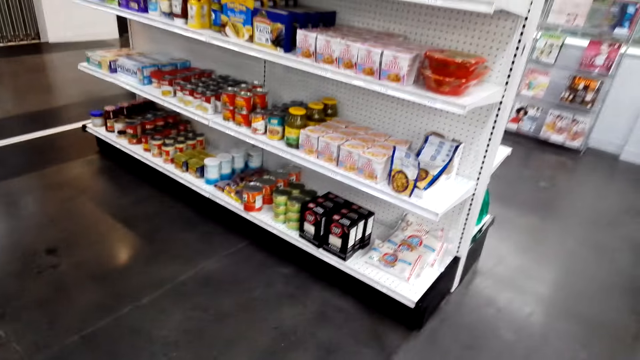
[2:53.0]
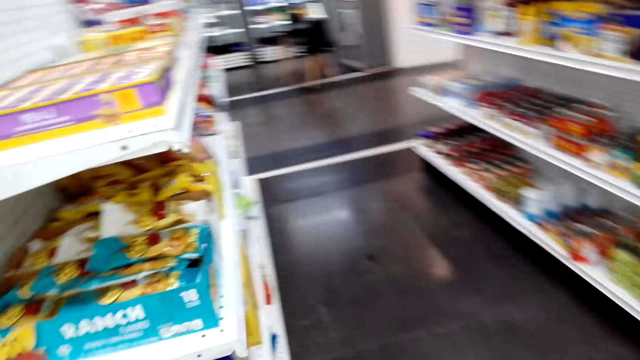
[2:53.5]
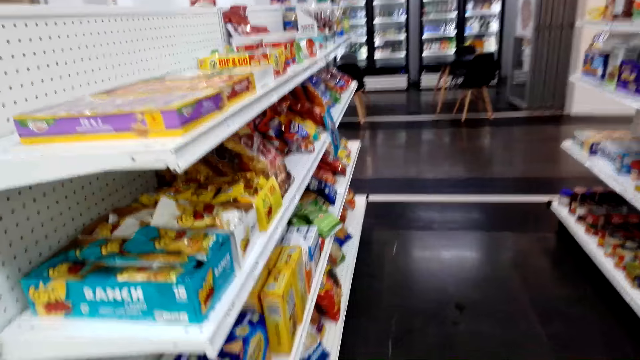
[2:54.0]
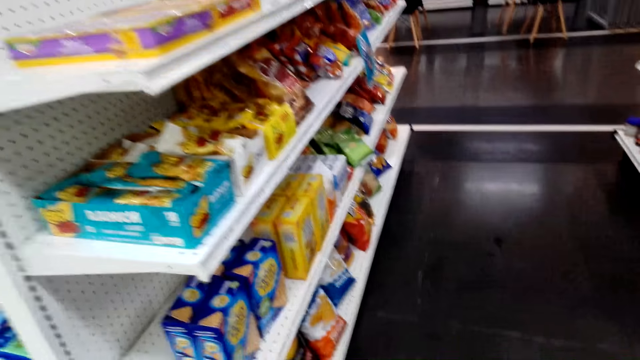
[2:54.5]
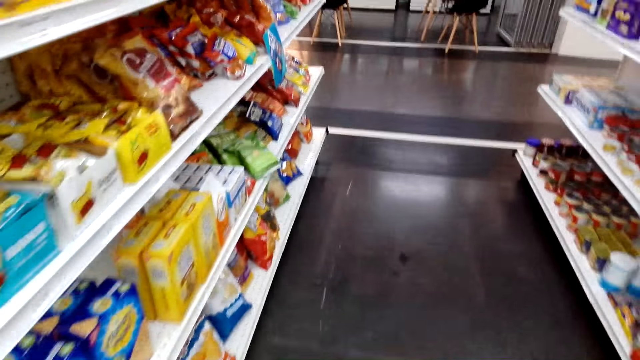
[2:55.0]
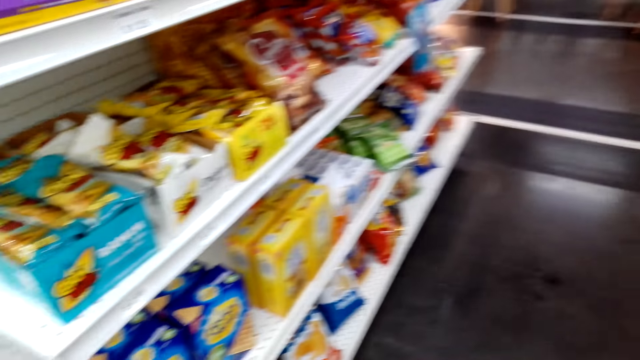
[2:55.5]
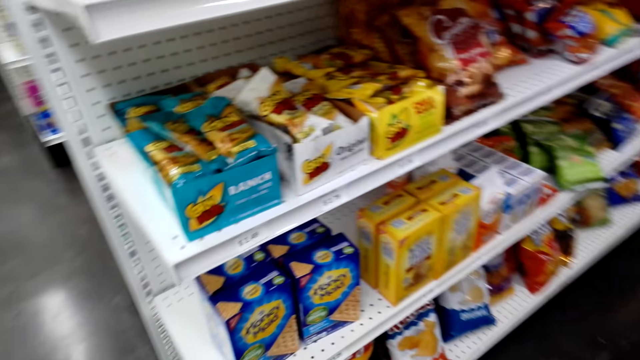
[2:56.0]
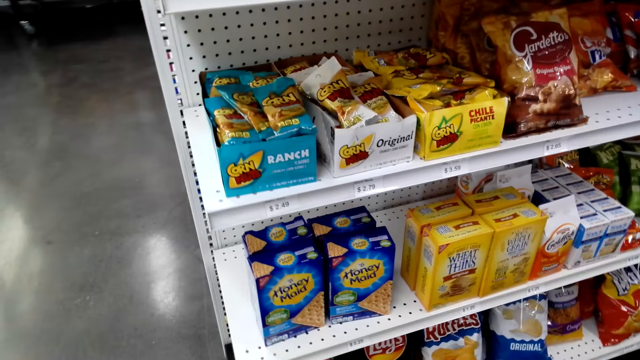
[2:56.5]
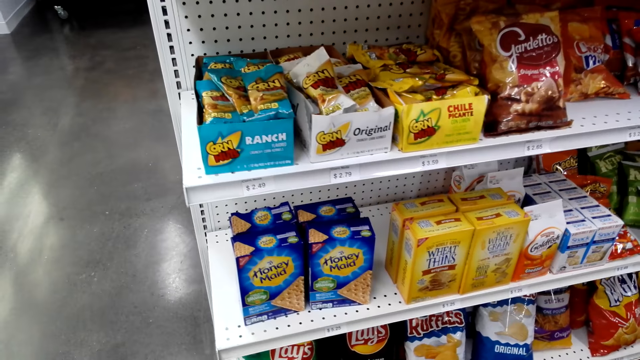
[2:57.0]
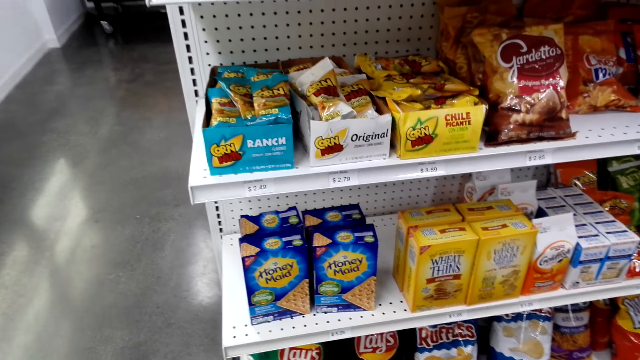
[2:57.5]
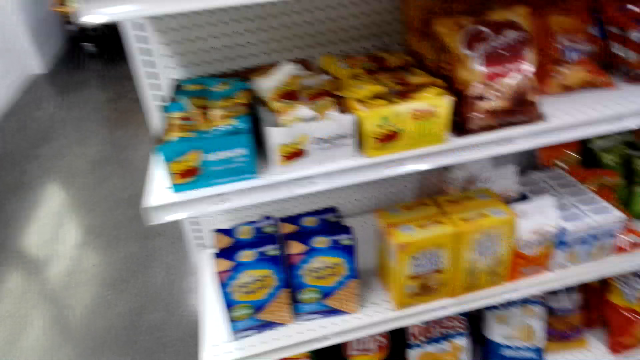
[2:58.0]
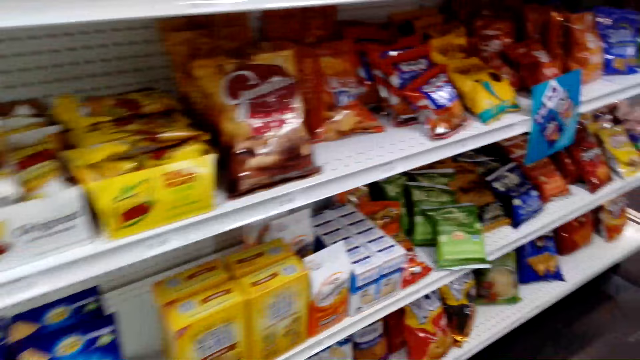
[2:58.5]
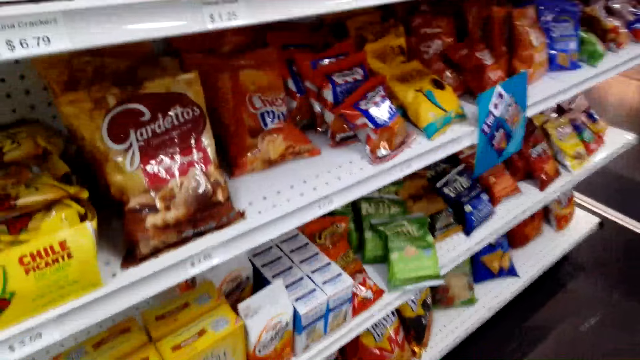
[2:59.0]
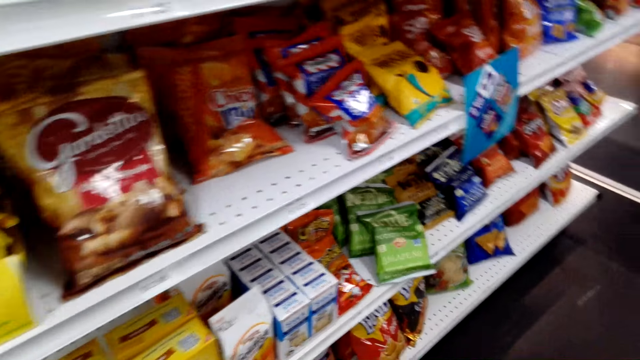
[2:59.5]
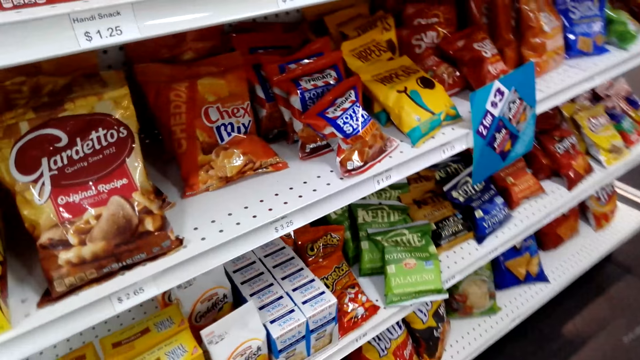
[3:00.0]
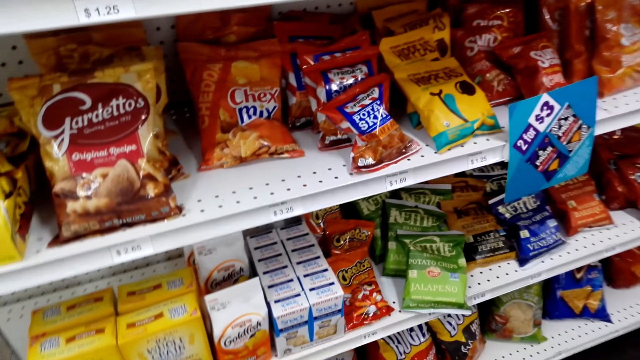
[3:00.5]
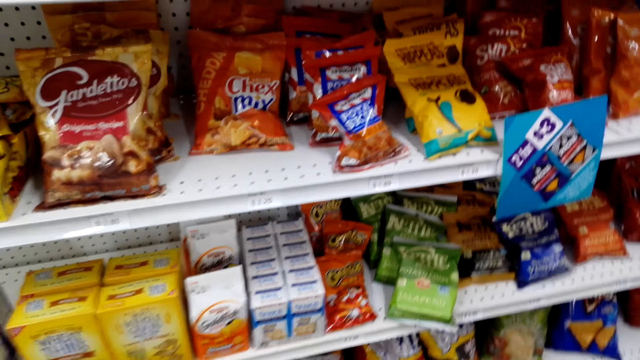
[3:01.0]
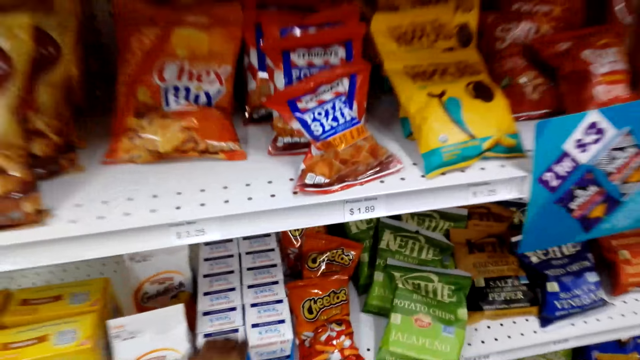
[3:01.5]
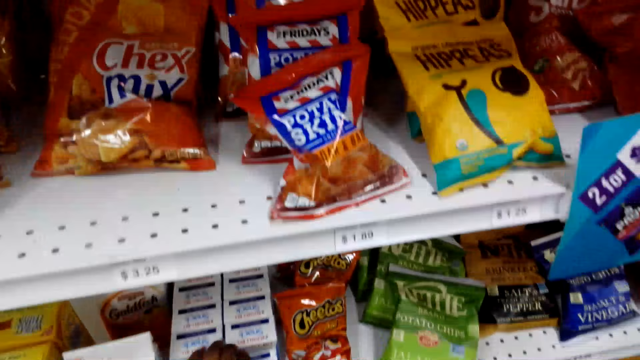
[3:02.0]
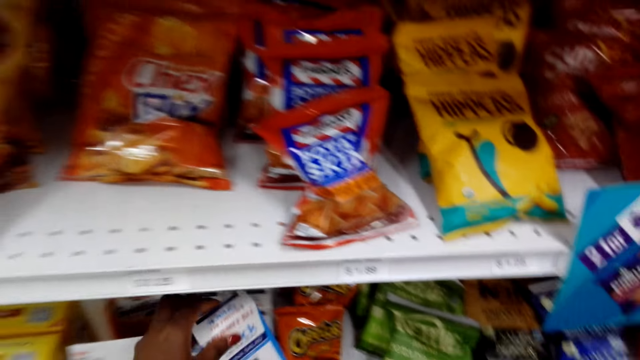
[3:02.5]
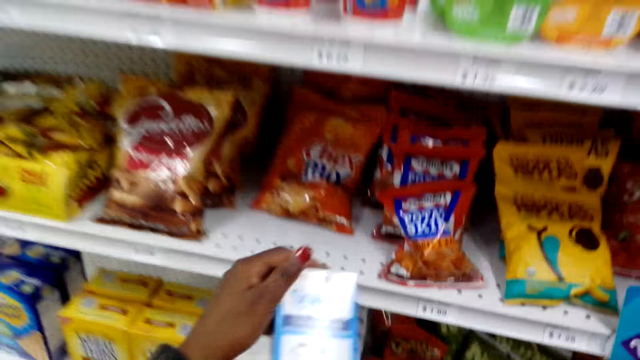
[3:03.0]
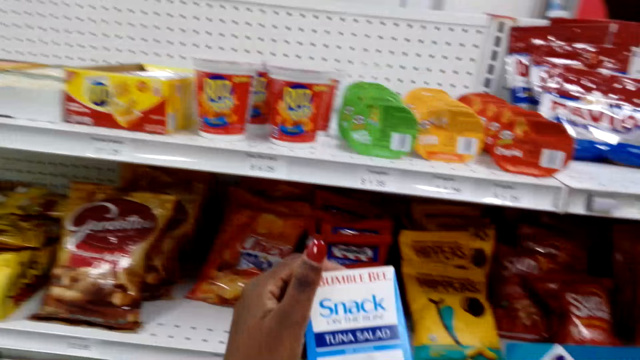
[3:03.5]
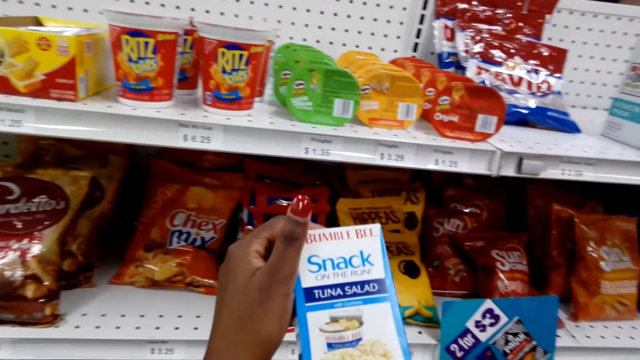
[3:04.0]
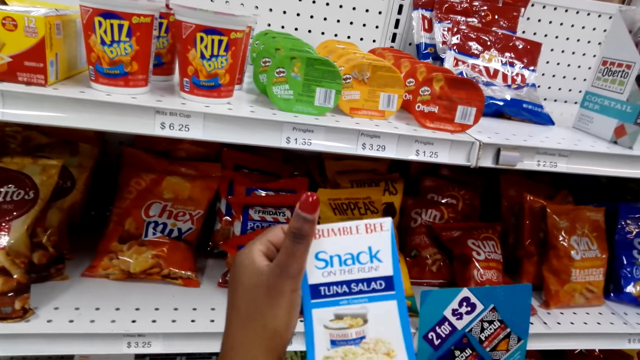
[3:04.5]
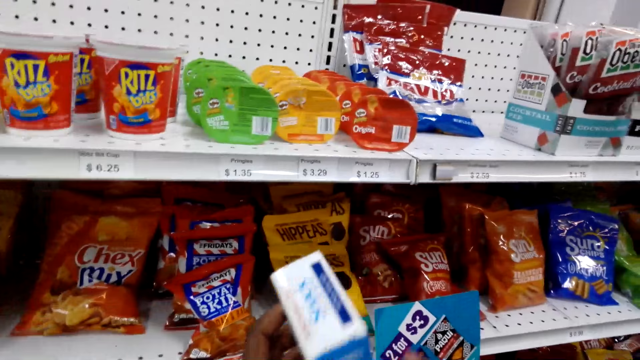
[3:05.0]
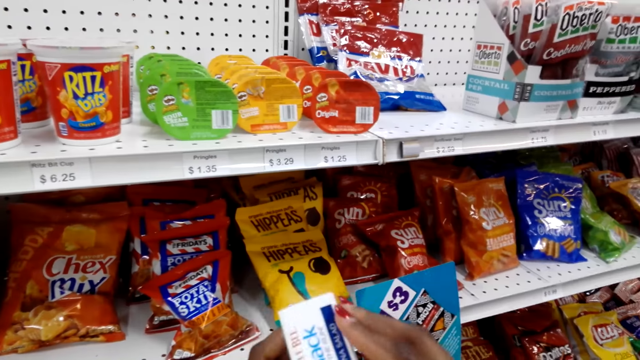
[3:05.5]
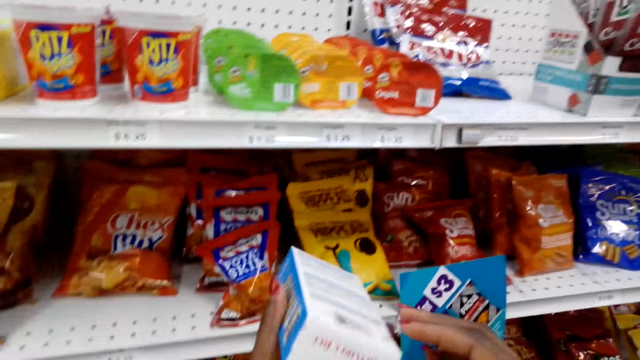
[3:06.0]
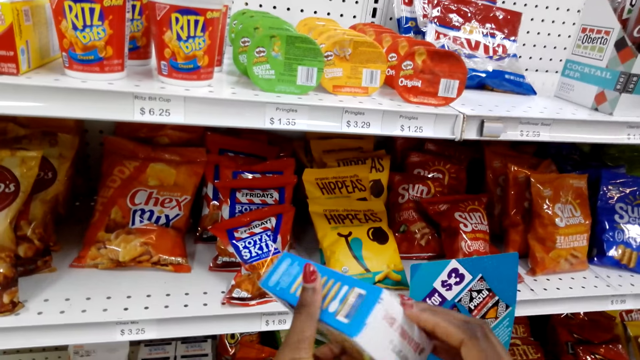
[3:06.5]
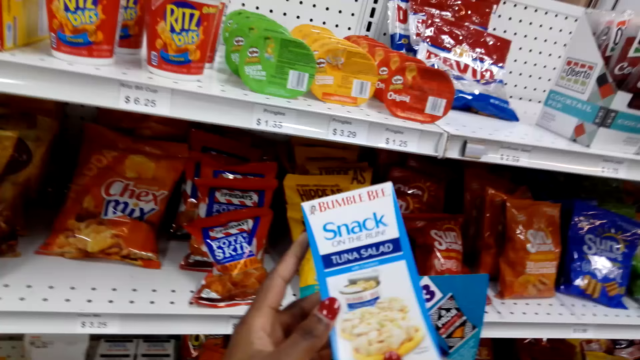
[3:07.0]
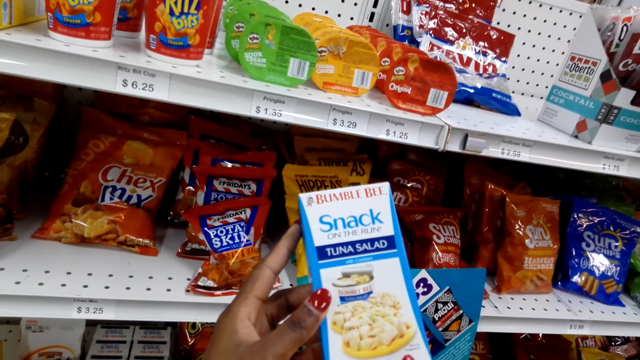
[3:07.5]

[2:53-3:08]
The camera wearer walks around the shelf. They look around. They look on the items on the shelf. They walk beside the shelf. They take a bumble bee snack packet.

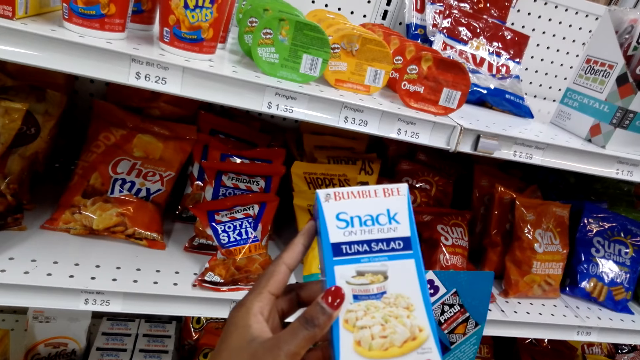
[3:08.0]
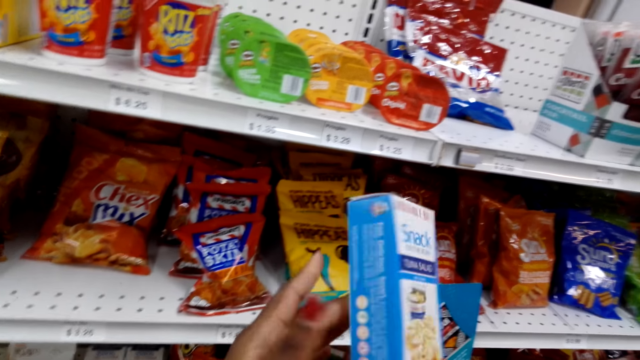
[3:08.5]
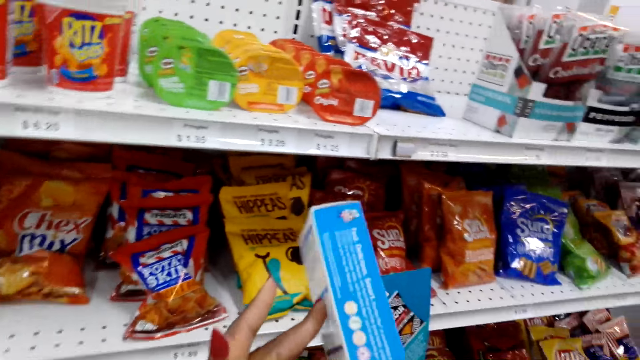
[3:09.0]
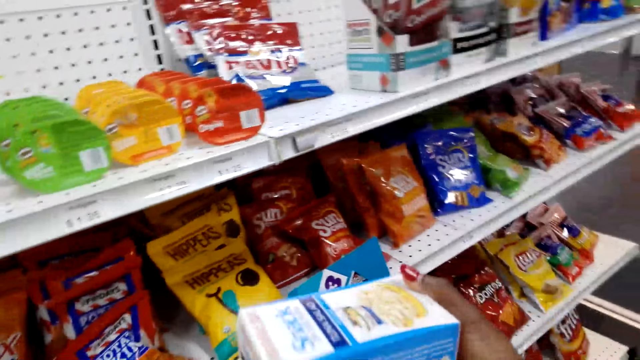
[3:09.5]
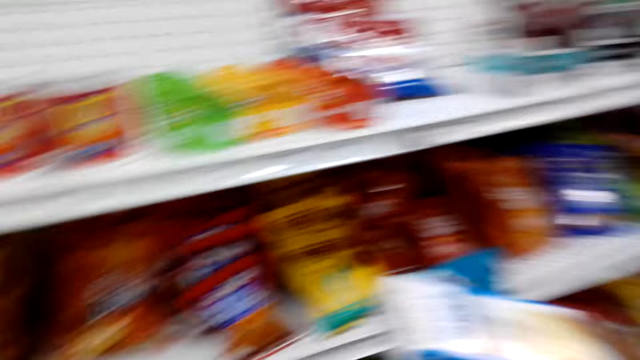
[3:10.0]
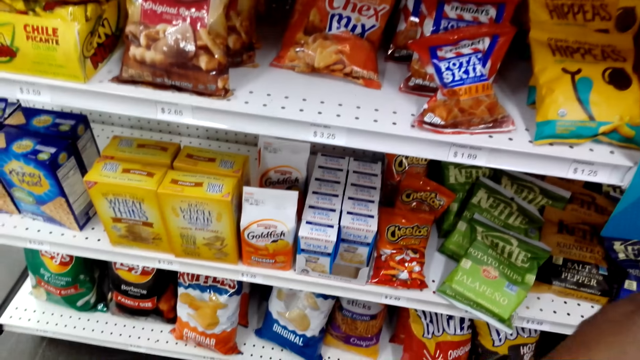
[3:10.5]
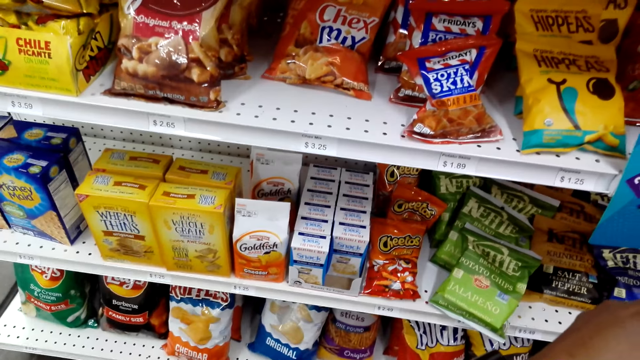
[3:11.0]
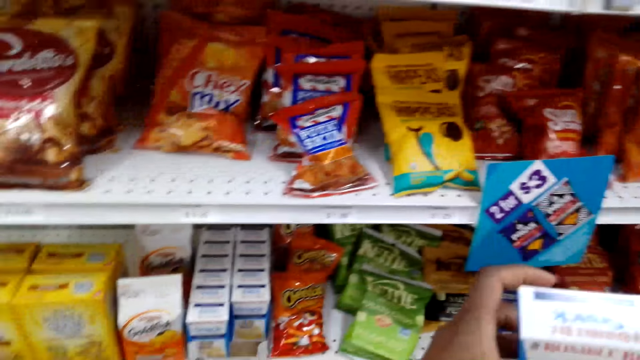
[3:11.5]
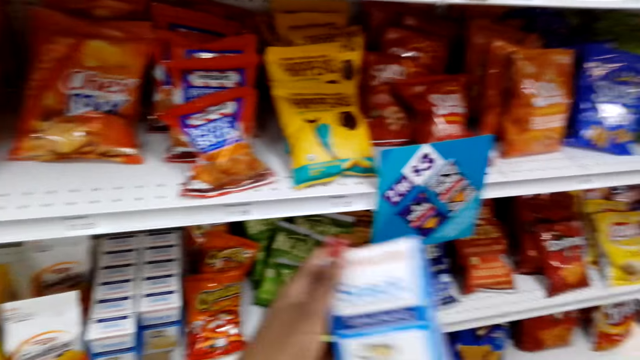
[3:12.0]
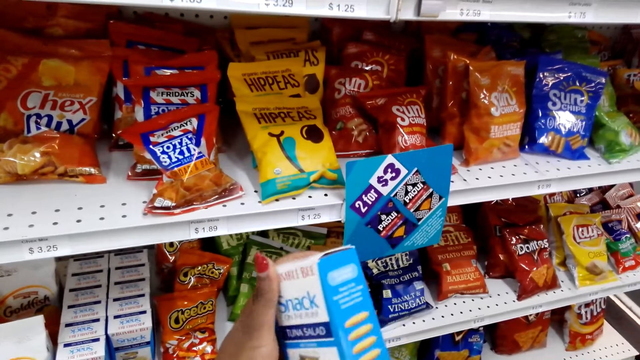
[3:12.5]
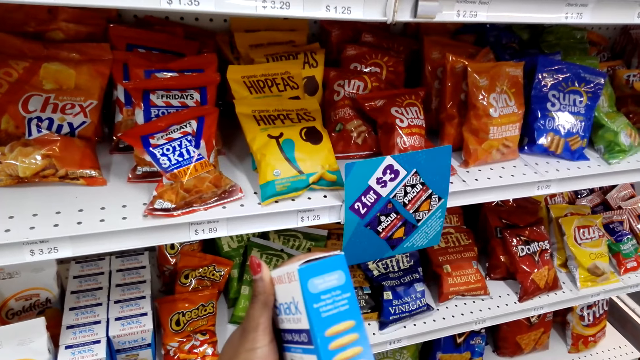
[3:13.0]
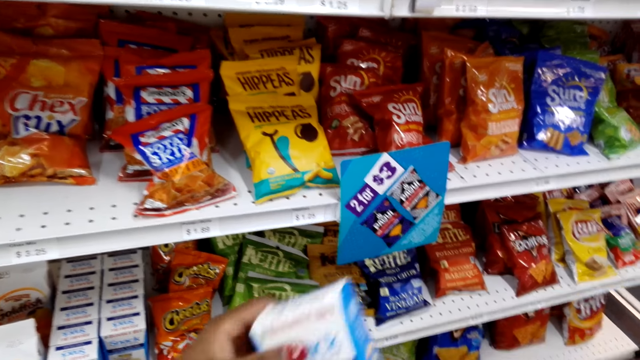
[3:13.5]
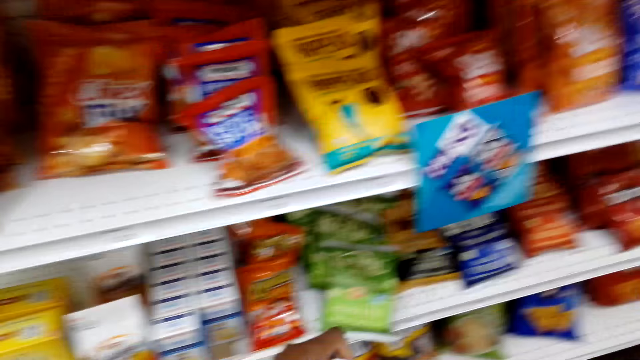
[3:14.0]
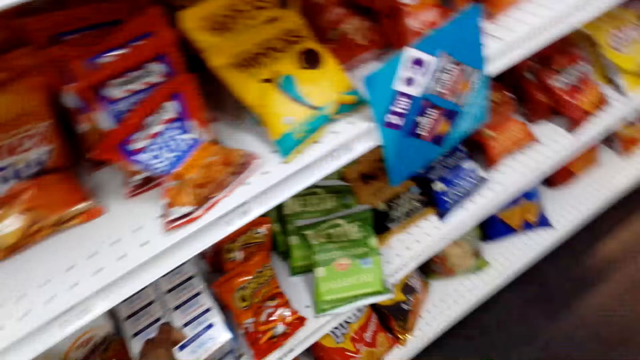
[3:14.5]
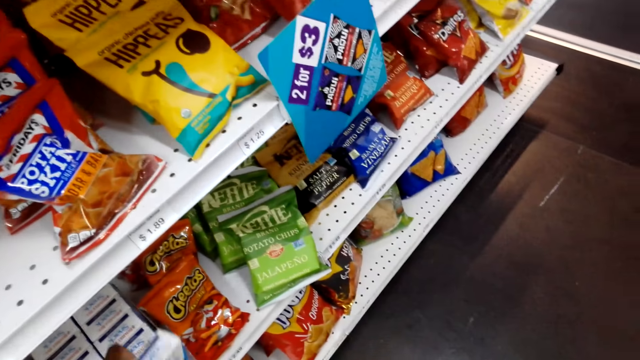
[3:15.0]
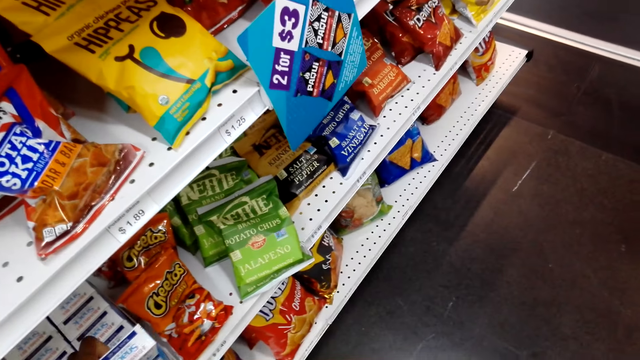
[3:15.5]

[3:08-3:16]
The camera wearer looks around. They look on the snack packet.
